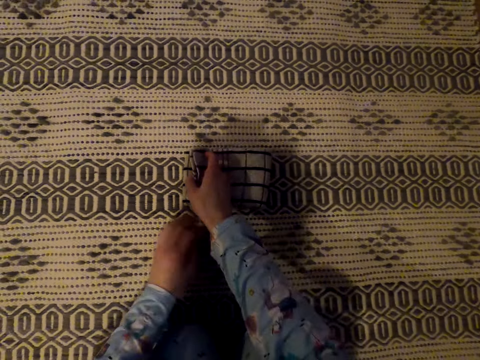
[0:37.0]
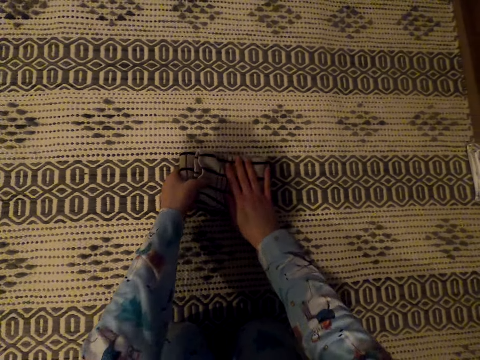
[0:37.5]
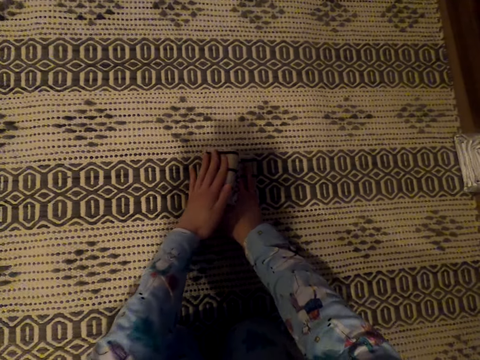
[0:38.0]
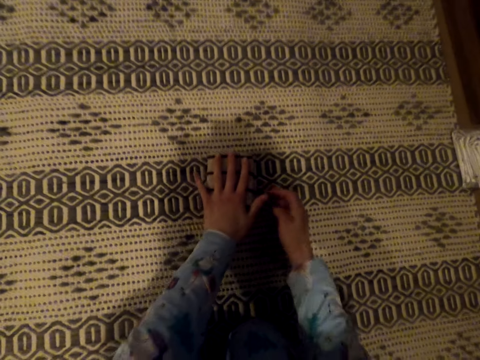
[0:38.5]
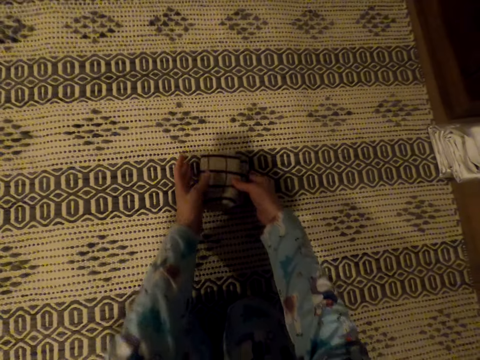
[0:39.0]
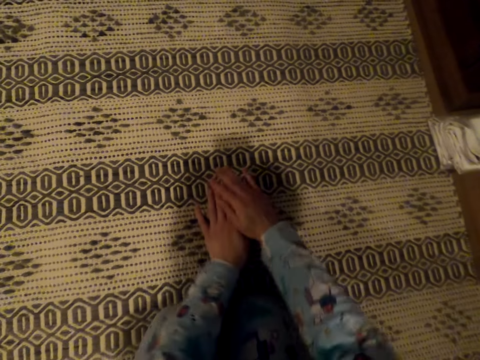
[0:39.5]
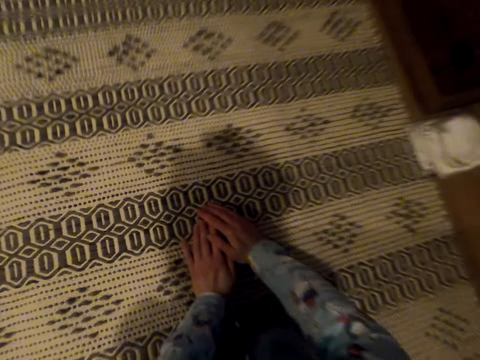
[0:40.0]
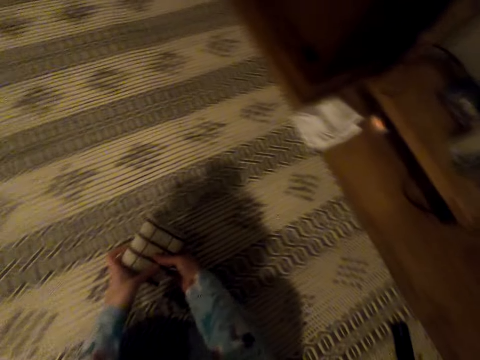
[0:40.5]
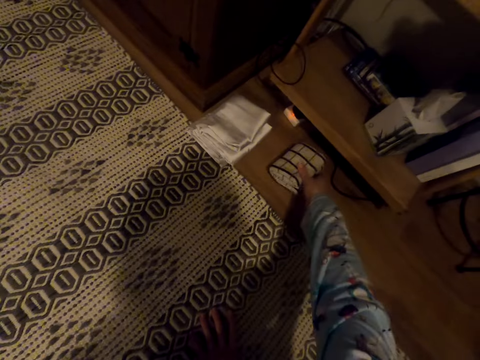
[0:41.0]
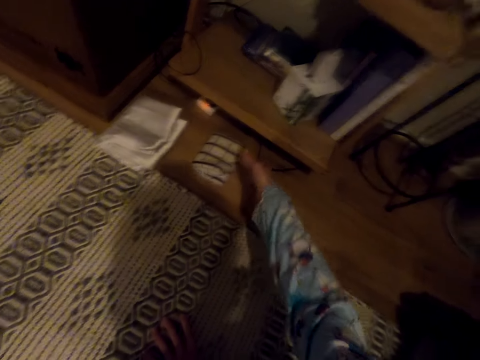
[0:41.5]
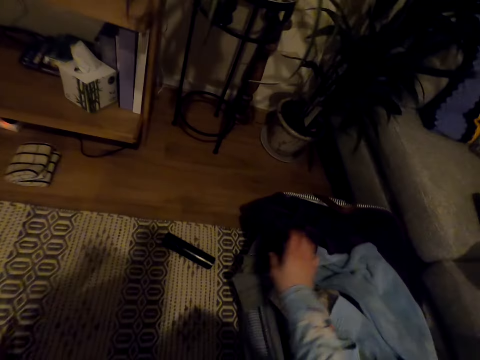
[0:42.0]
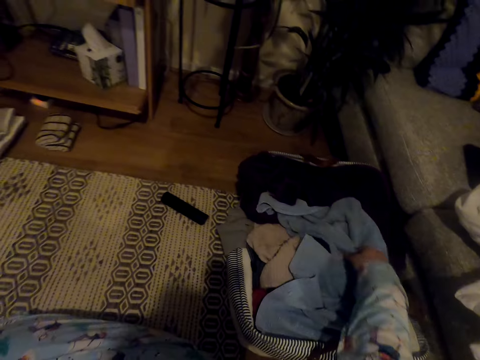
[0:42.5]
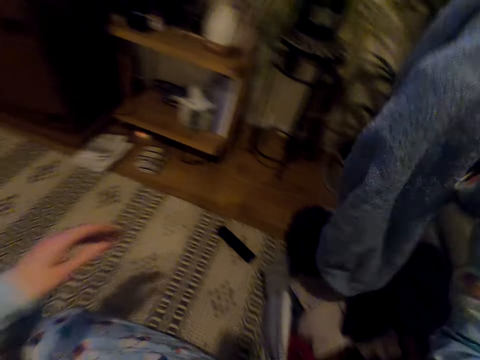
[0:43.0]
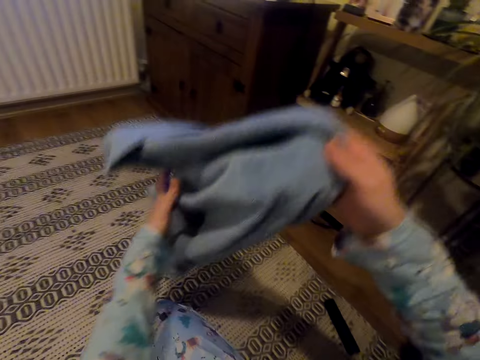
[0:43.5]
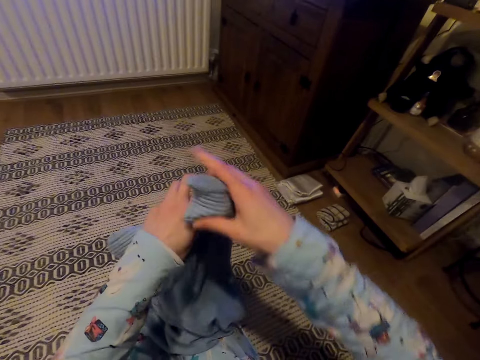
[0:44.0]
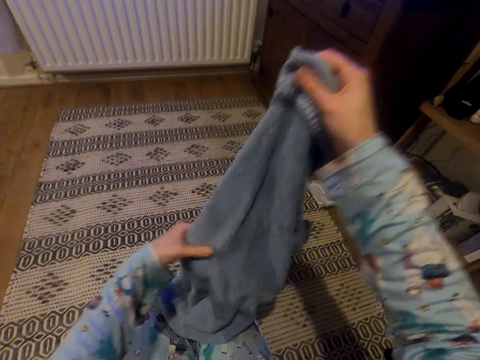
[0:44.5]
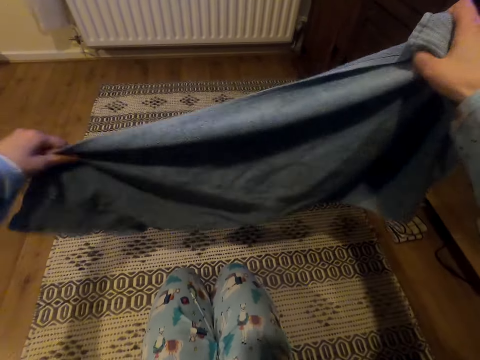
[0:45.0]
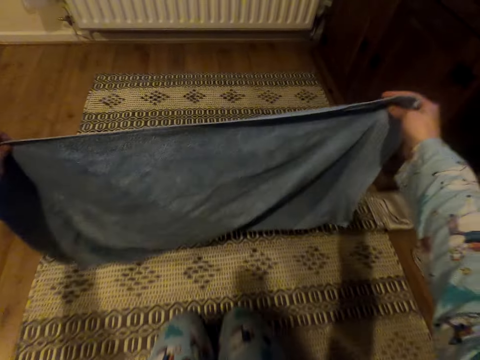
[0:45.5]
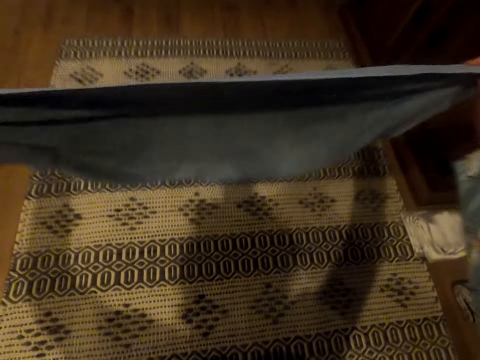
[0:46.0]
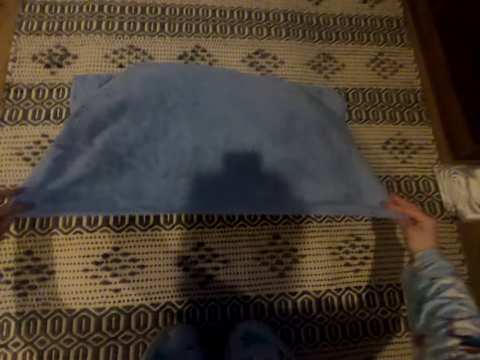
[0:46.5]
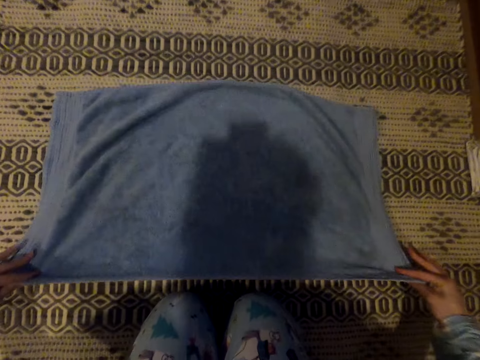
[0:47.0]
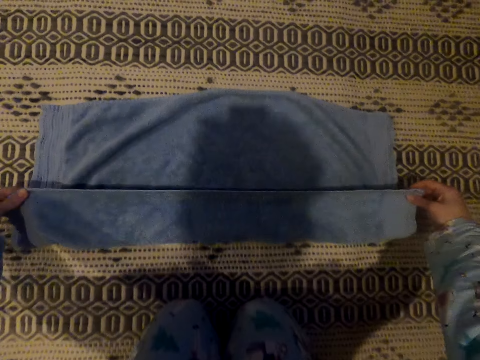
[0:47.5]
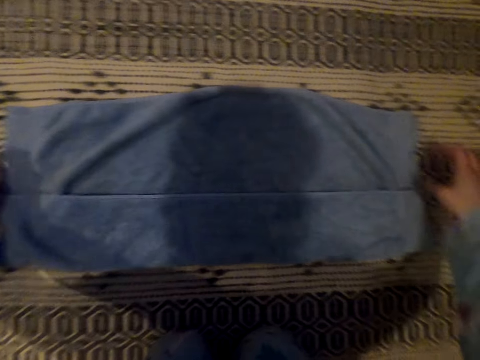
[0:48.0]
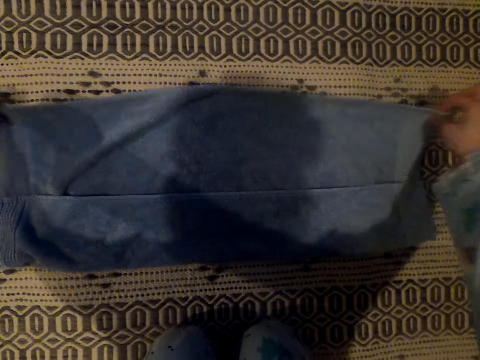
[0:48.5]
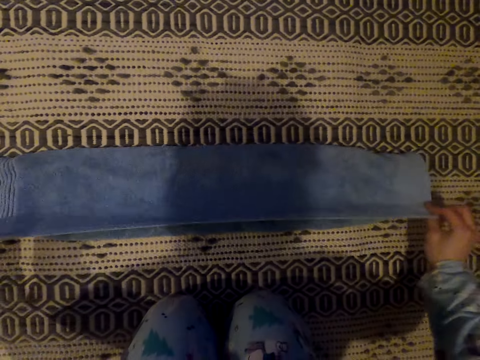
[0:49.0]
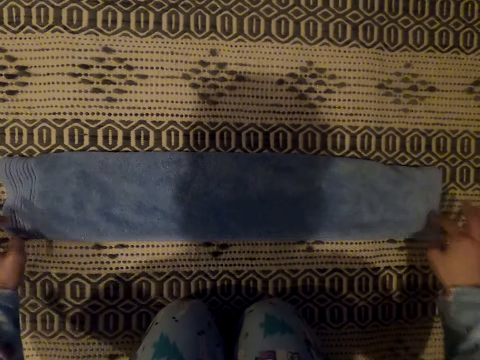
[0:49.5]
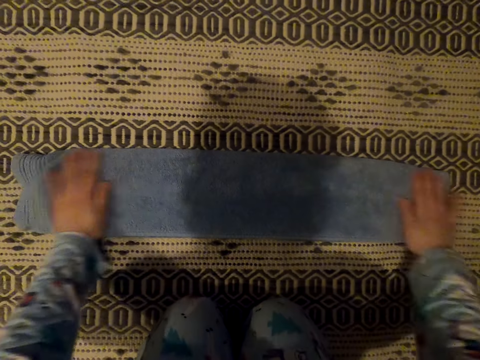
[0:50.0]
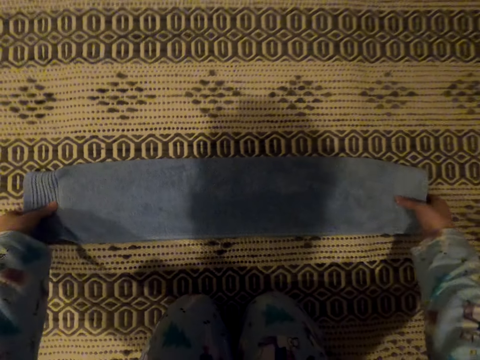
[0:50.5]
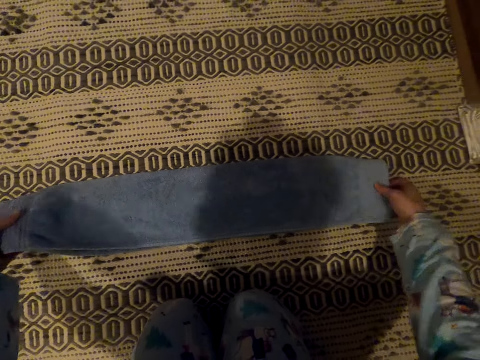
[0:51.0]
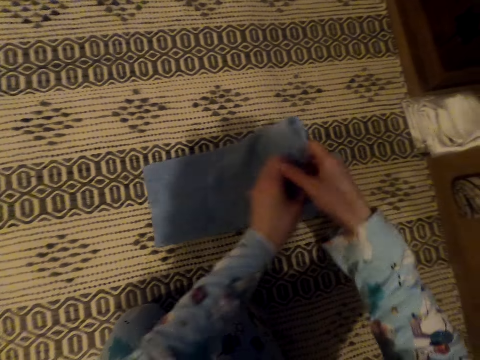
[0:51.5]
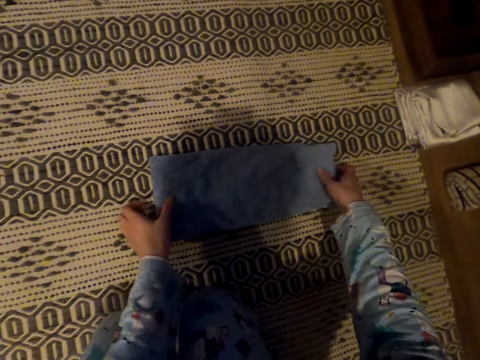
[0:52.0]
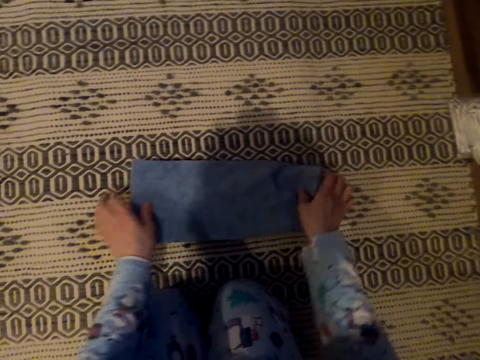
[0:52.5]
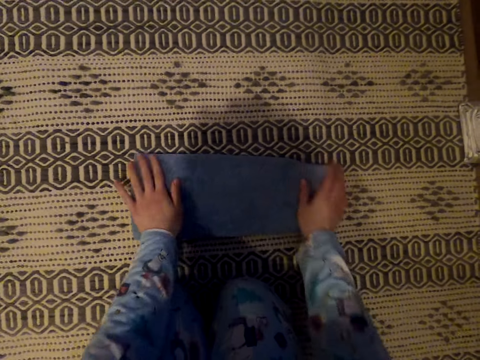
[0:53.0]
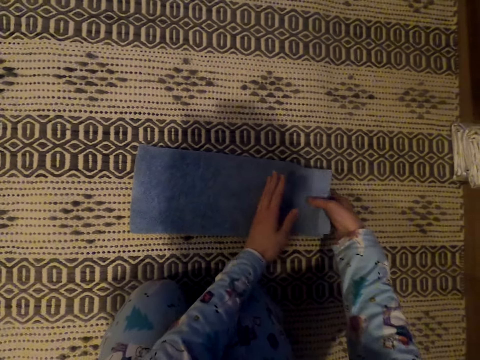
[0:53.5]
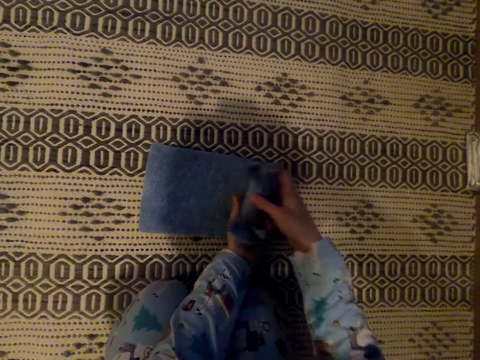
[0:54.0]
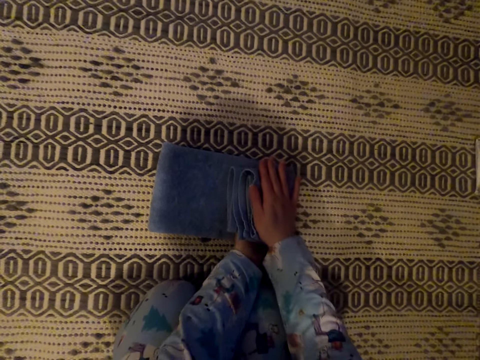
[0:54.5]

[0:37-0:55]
The camera wearer presses the handkerchief. They put the handkerchief aside on the floor. They pick up the towel. They stretch the towel. They fold the towel. They spread the towel. They fold the towel.

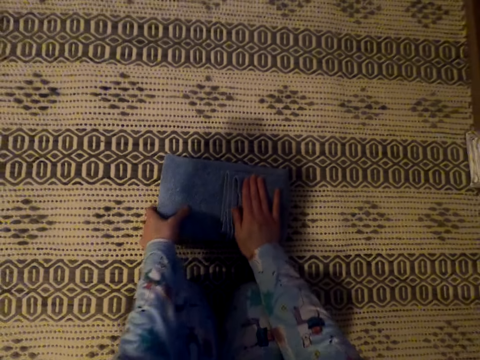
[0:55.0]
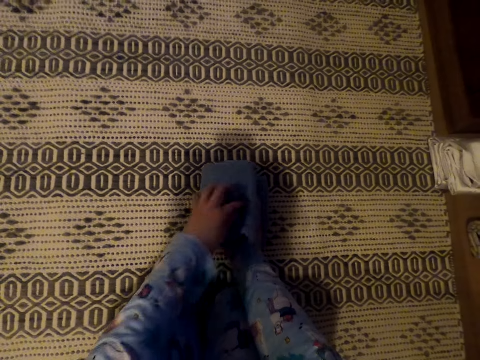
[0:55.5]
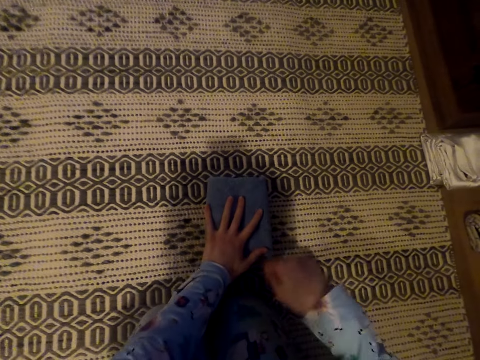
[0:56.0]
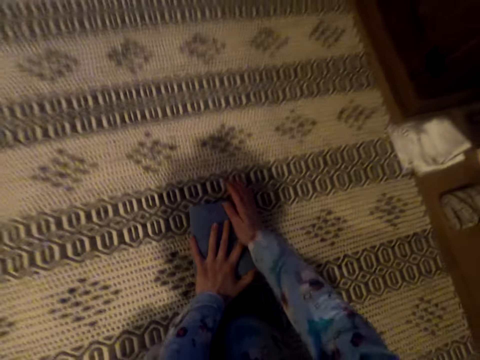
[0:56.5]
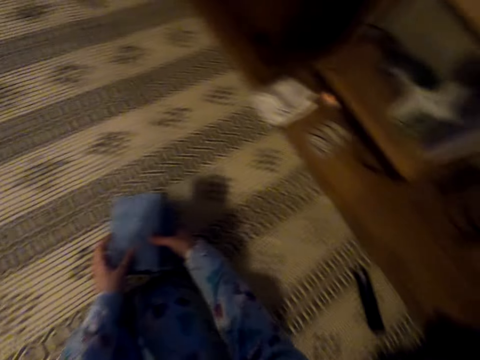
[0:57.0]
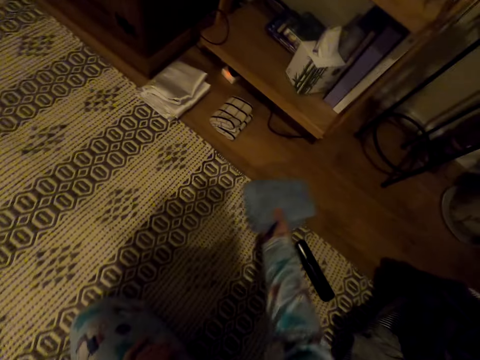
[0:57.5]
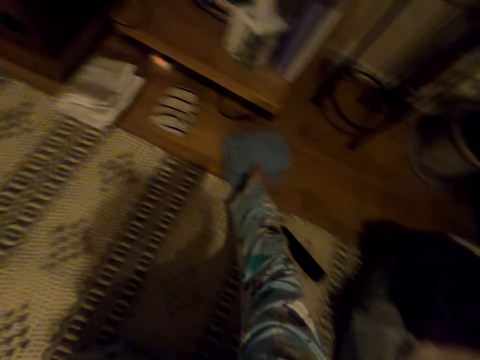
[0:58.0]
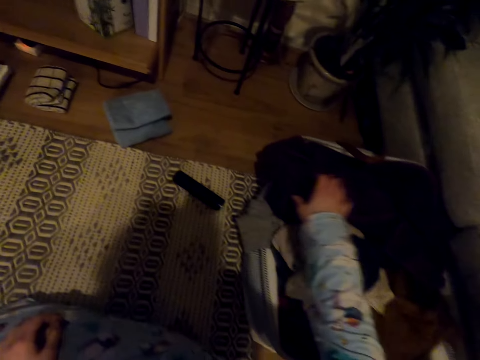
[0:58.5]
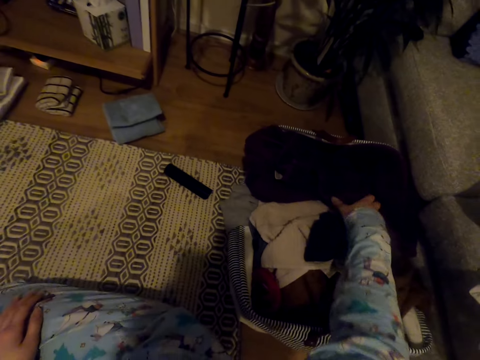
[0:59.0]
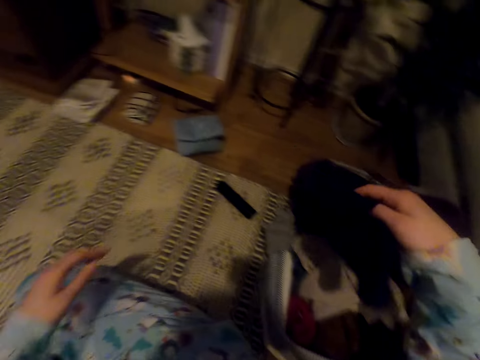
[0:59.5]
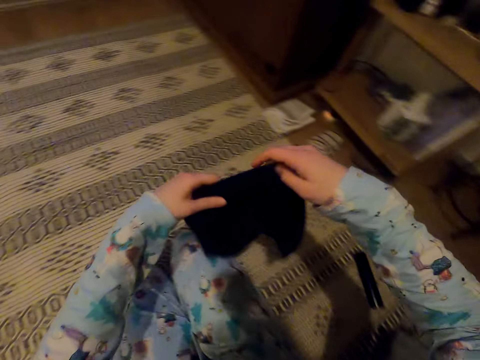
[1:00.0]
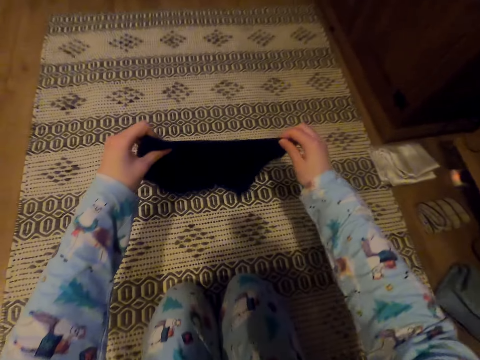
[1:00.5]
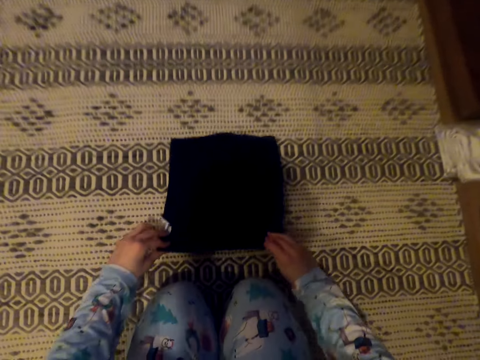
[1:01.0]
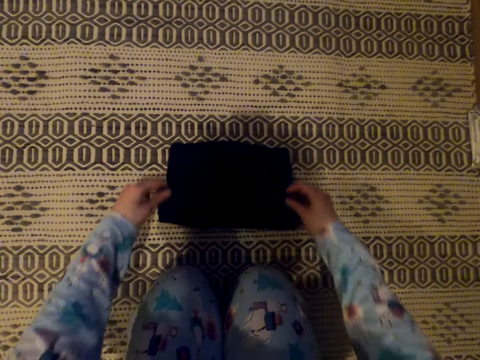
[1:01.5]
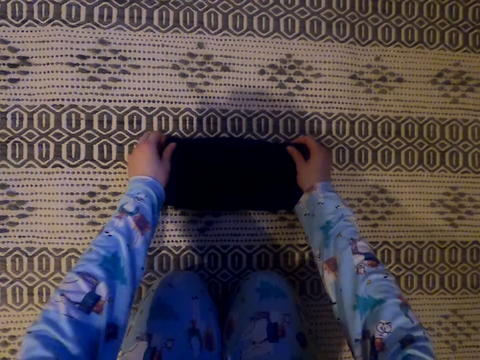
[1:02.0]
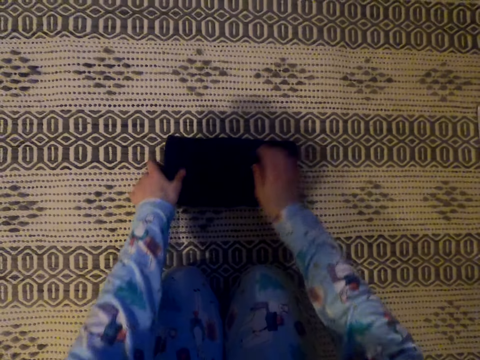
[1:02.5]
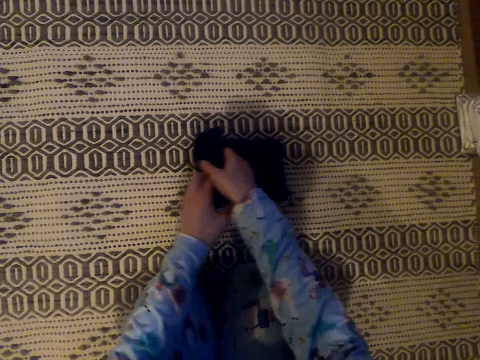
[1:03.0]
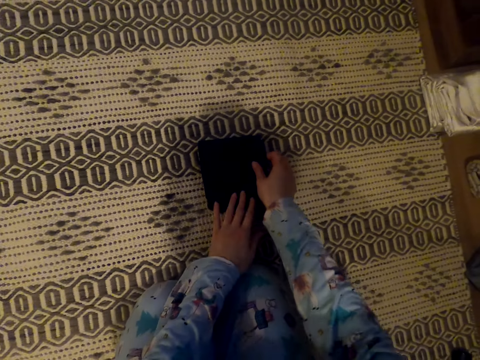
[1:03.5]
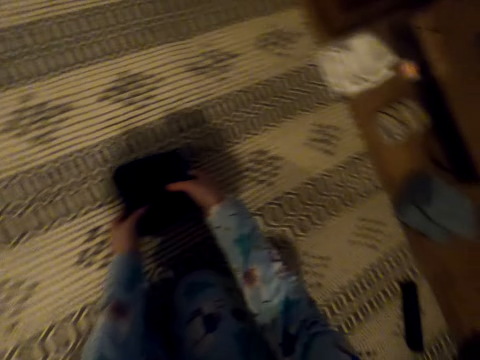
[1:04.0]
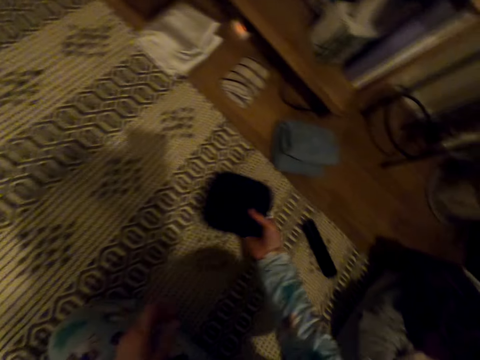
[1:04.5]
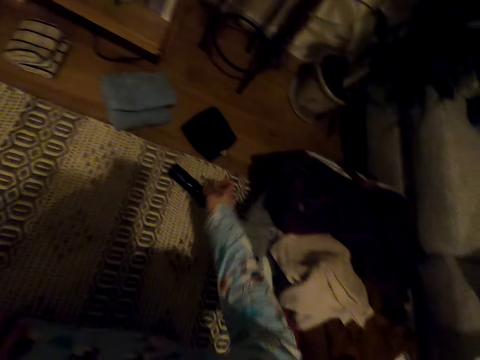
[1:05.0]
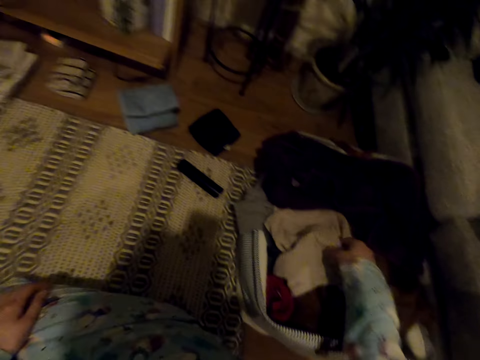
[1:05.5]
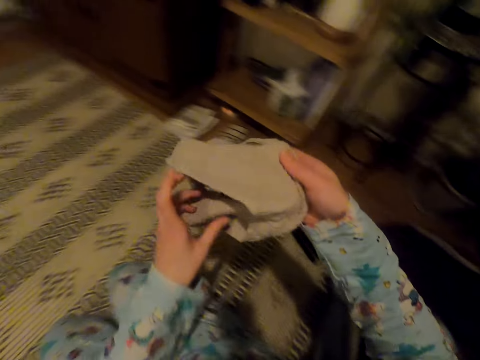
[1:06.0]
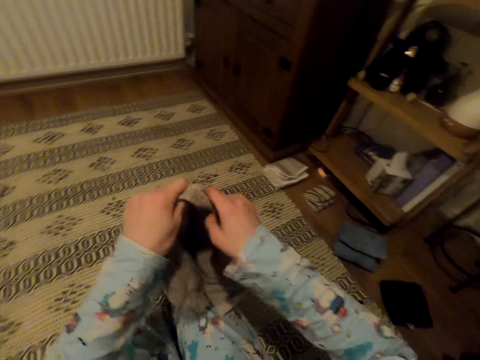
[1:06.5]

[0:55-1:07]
The camera wearer puts the towel aside on the floor. They pick up the hand towel. They put the hand towel down. They fold the hand towel. They put the hand towel aside on the floor. They pick up the hand towel.
